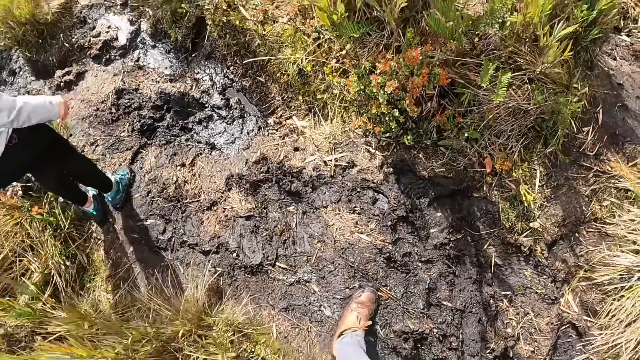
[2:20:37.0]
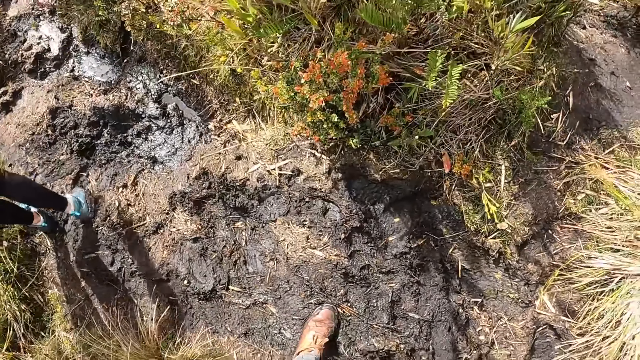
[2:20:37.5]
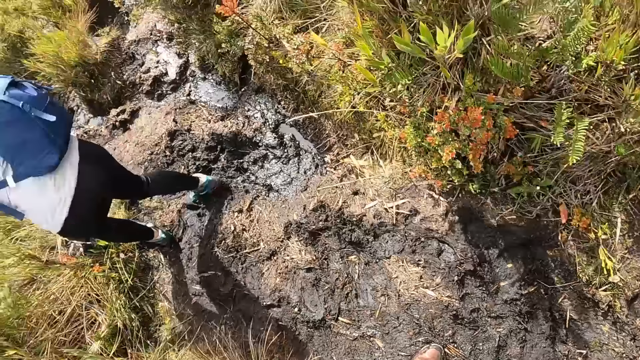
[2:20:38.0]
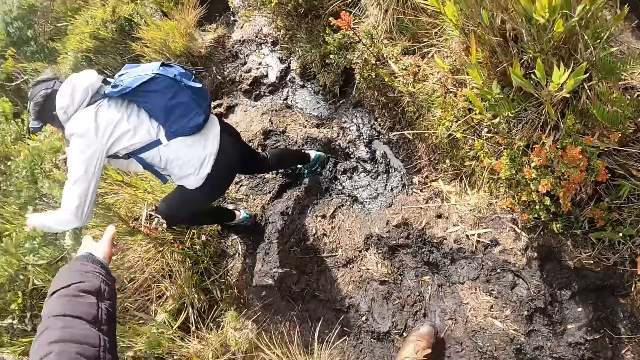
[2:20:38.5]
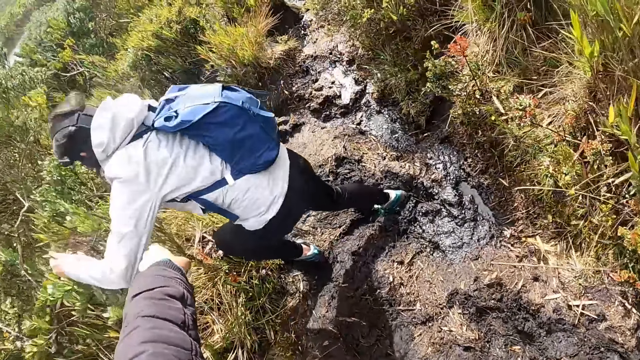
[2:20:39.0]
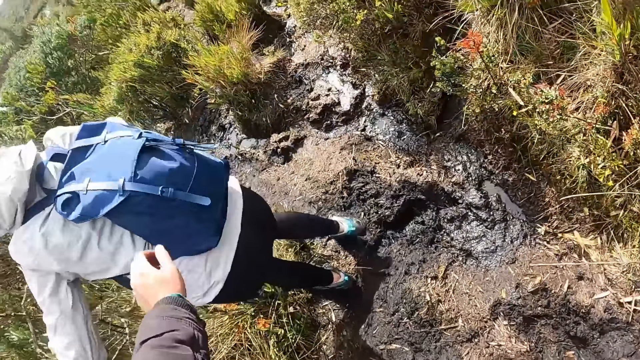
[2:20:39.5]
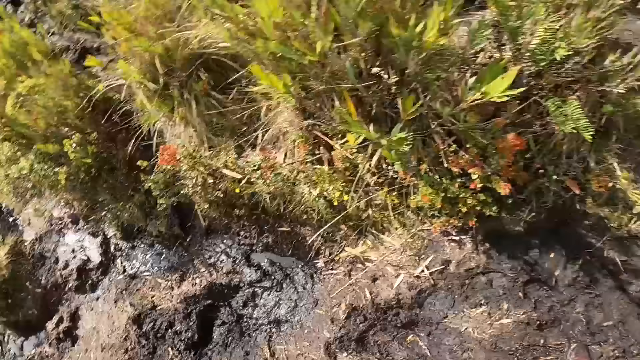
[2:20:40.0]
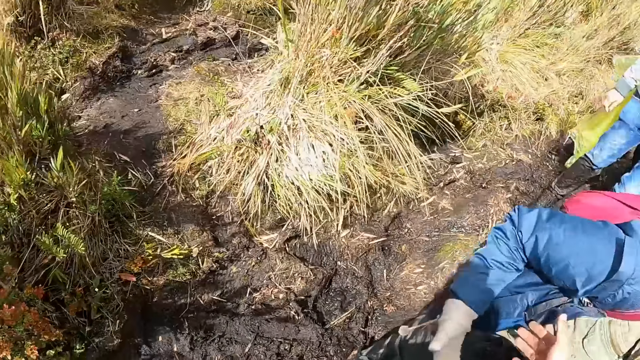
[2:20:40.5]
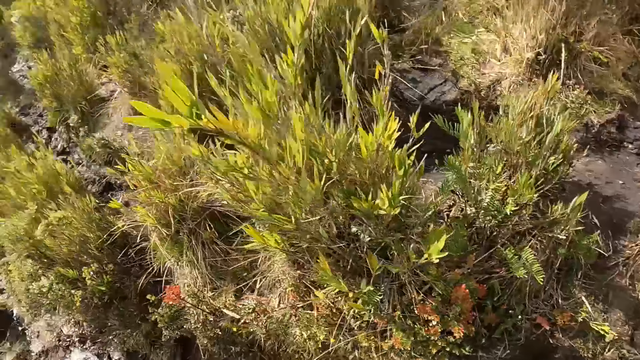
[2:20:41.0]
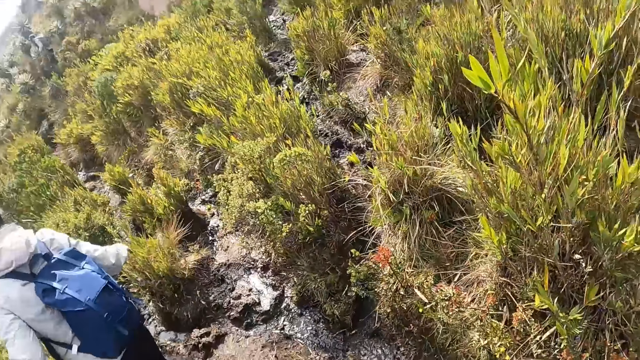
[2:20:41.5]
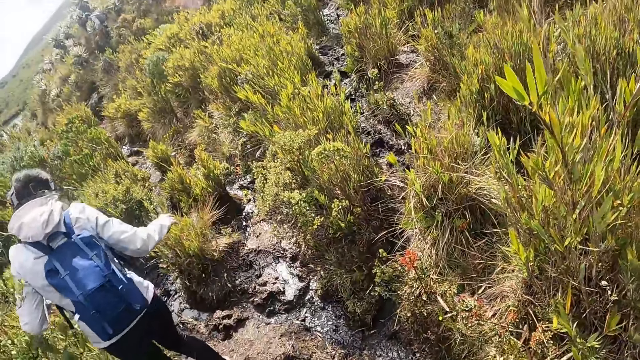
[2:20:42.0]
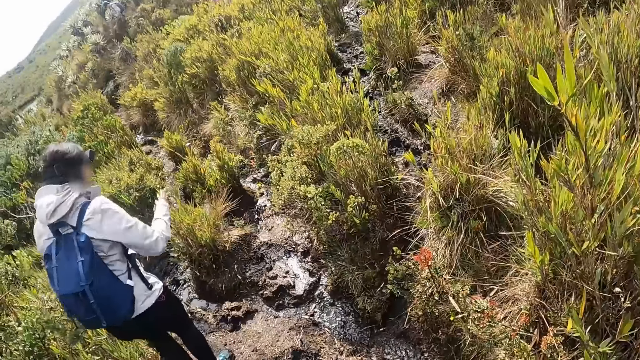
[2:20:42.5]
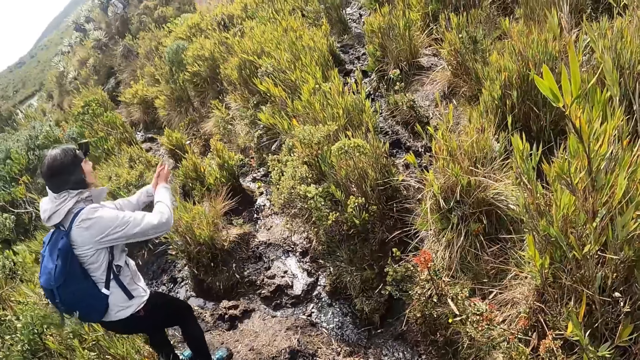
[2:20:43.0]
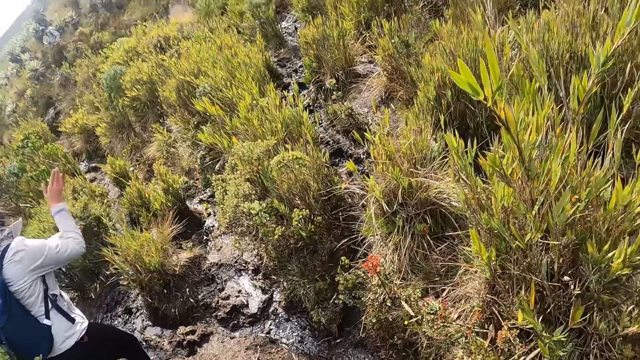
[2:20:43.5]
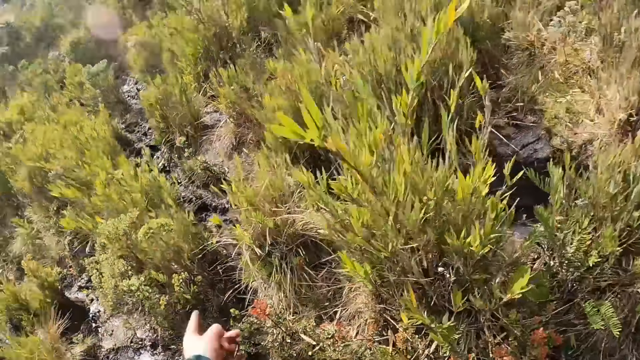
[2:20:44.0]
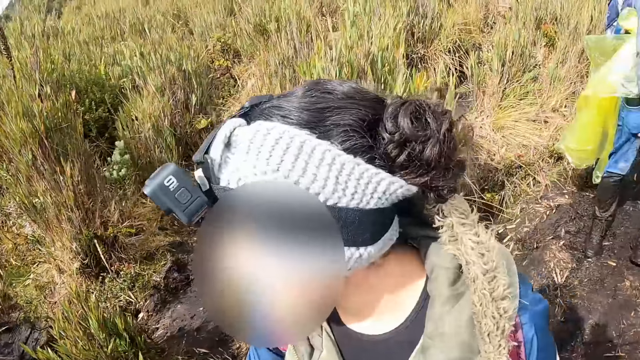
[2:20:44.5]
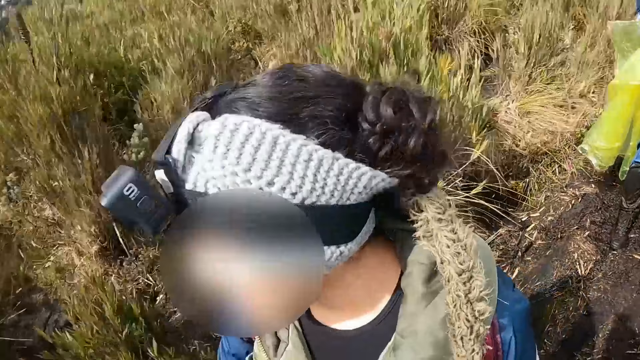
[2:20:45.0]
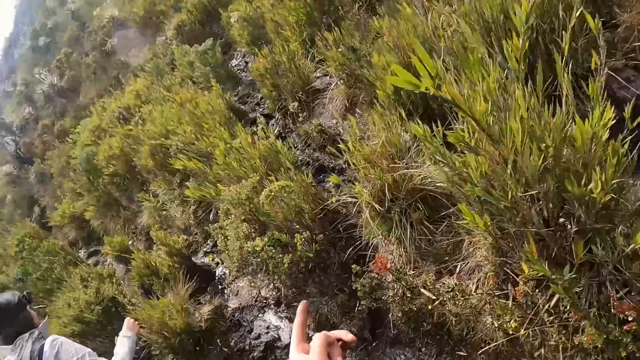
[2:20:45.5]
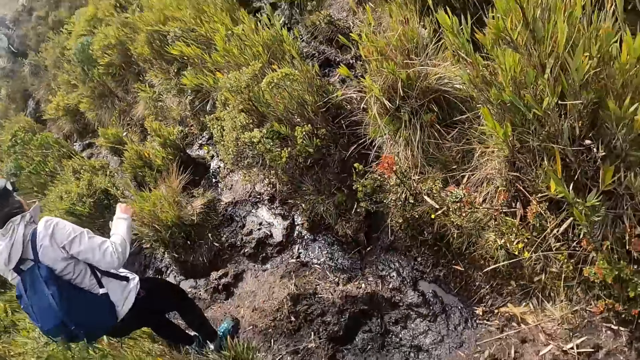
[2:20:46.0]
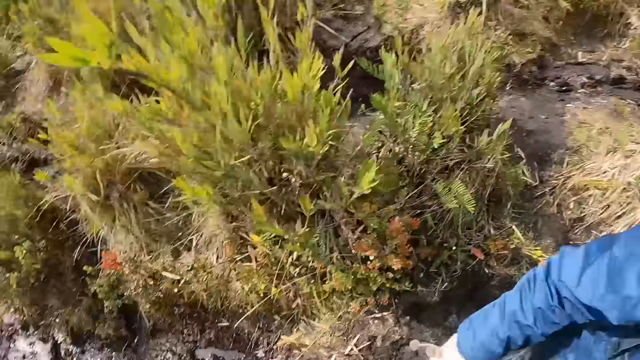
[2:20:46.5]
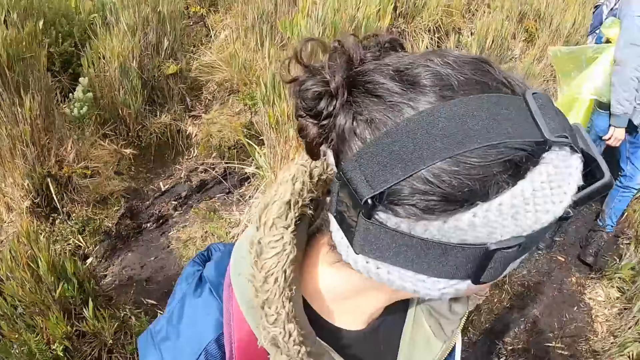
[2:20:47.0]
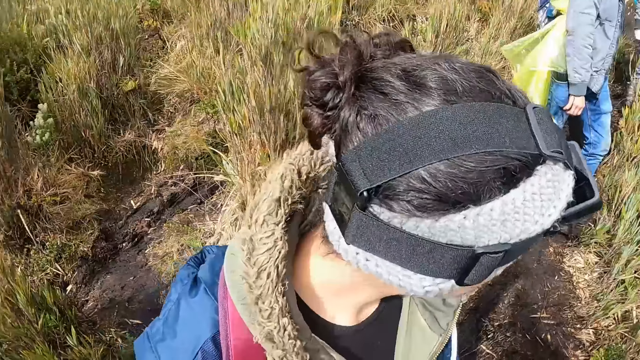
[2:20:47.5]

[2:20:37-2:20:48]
A woman slides on the muddy path. The woman dusts her hands together. The camera wearer looks back.

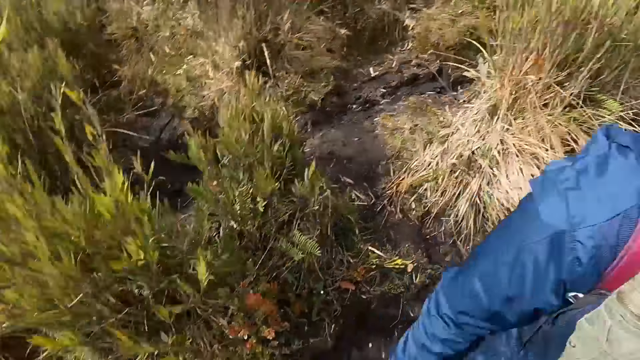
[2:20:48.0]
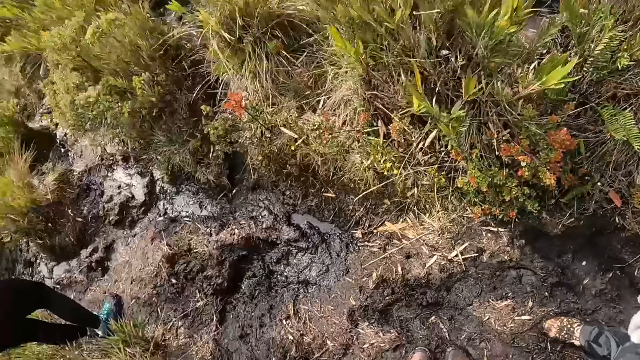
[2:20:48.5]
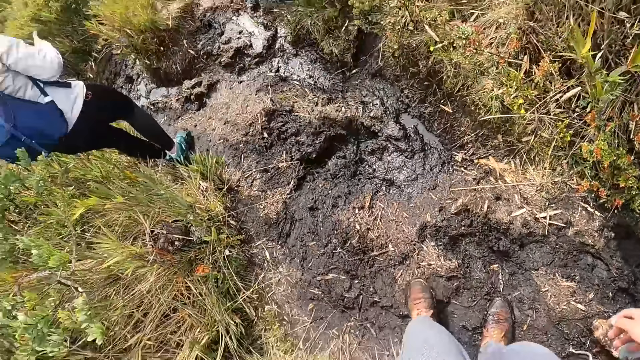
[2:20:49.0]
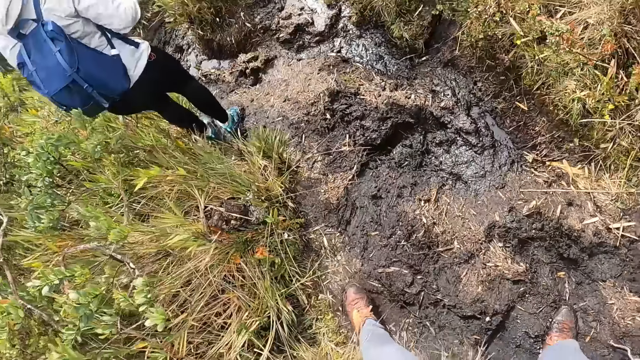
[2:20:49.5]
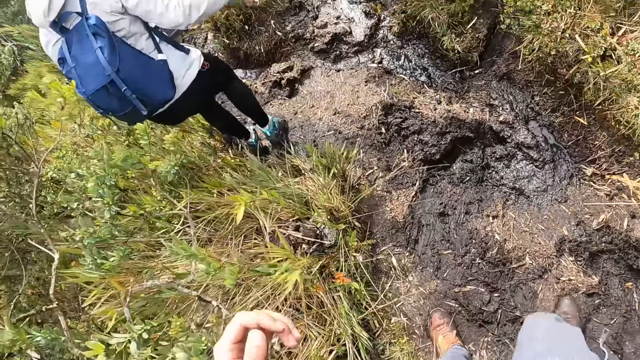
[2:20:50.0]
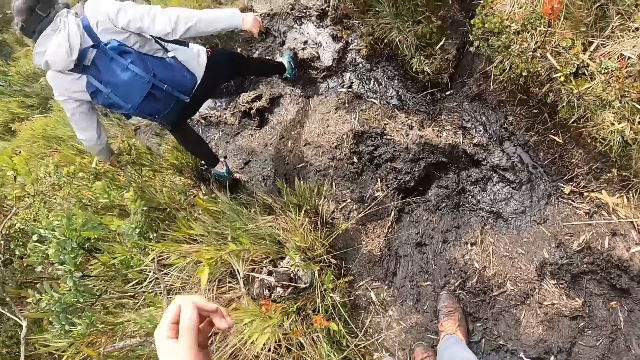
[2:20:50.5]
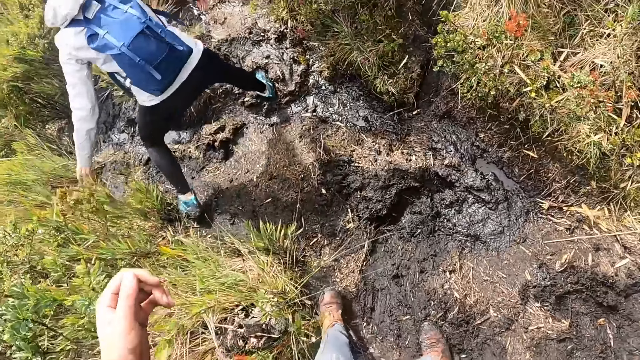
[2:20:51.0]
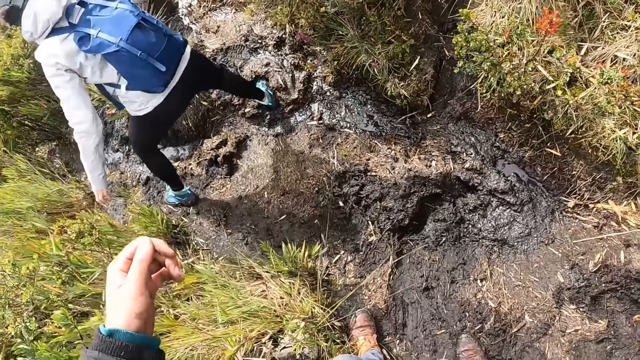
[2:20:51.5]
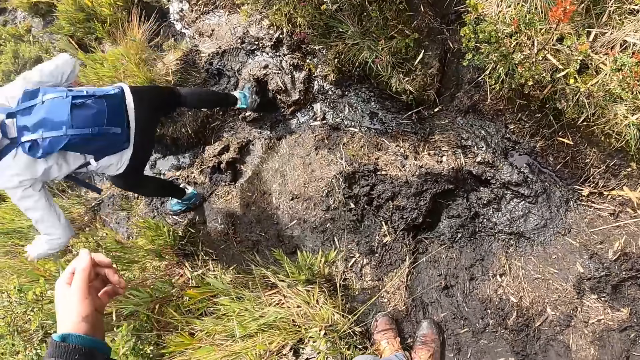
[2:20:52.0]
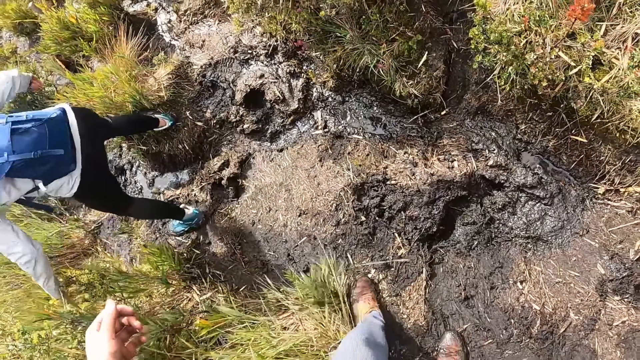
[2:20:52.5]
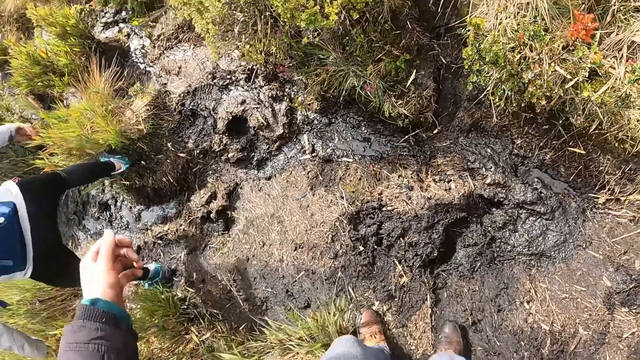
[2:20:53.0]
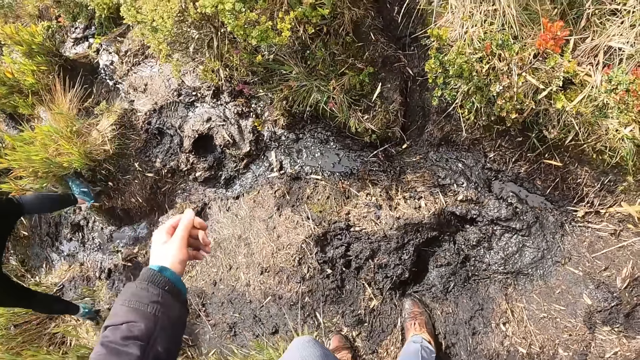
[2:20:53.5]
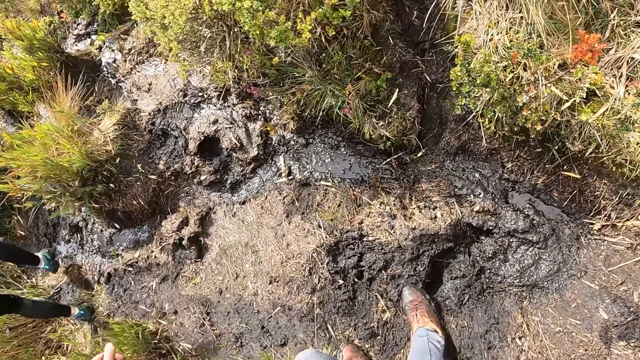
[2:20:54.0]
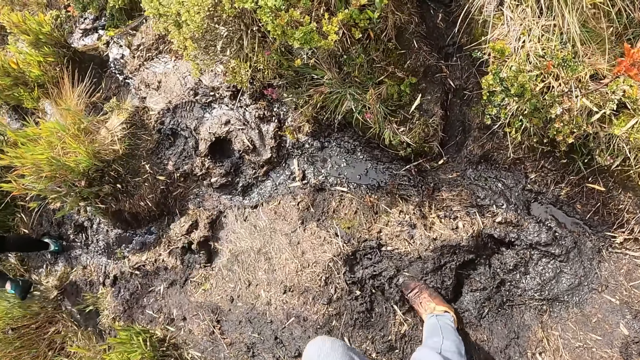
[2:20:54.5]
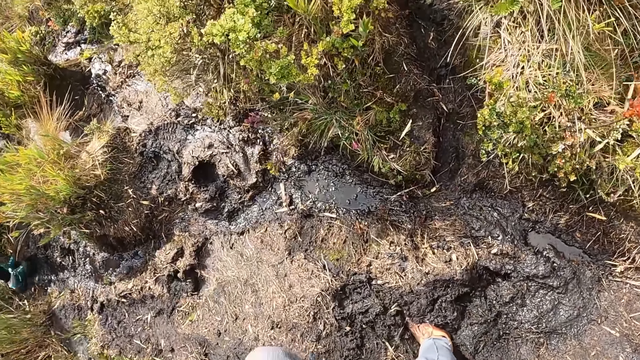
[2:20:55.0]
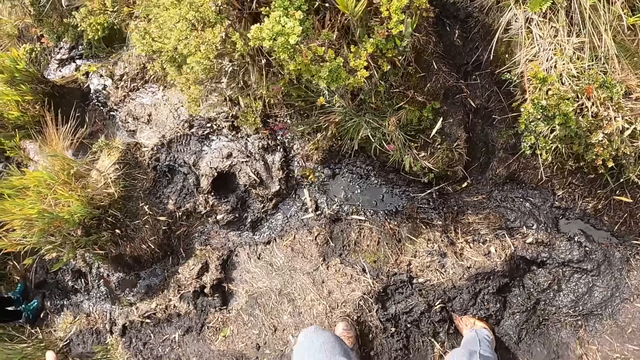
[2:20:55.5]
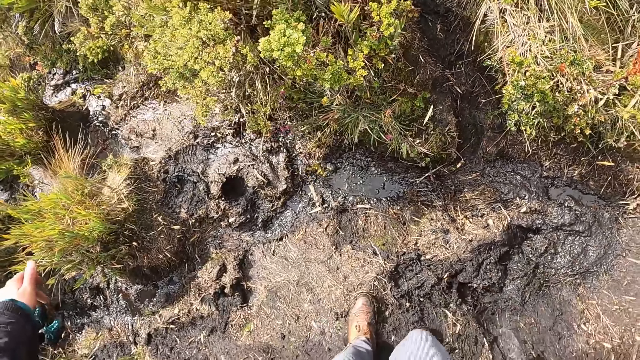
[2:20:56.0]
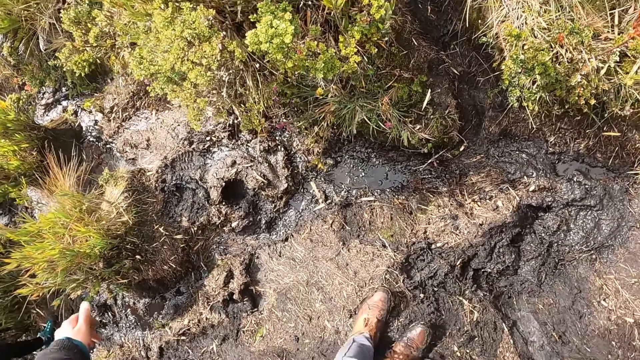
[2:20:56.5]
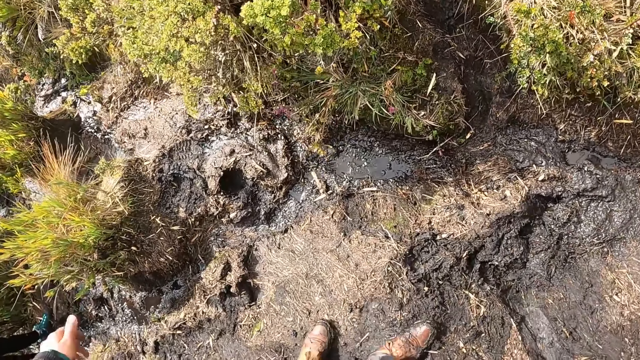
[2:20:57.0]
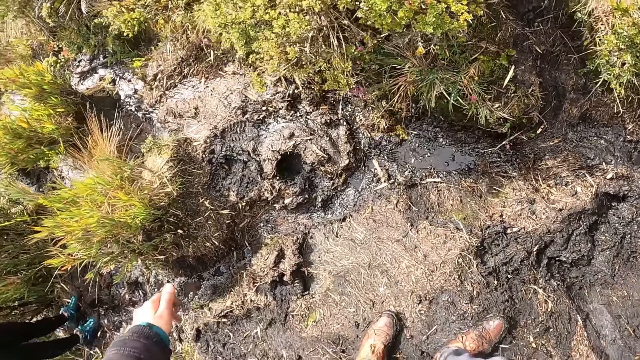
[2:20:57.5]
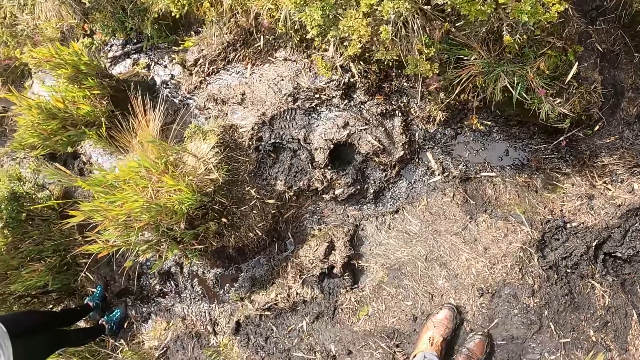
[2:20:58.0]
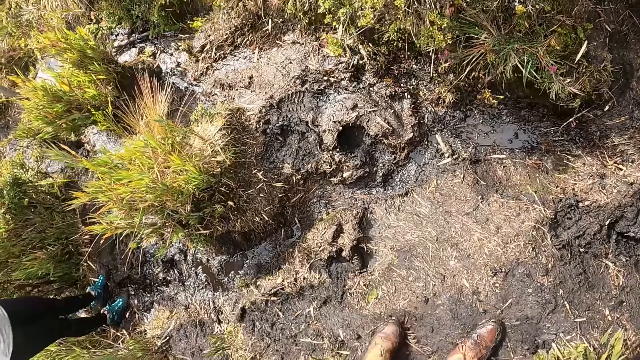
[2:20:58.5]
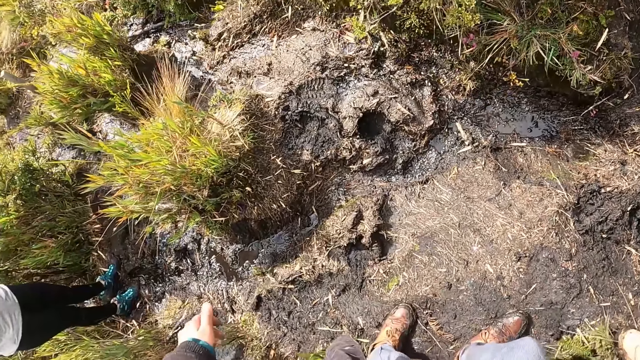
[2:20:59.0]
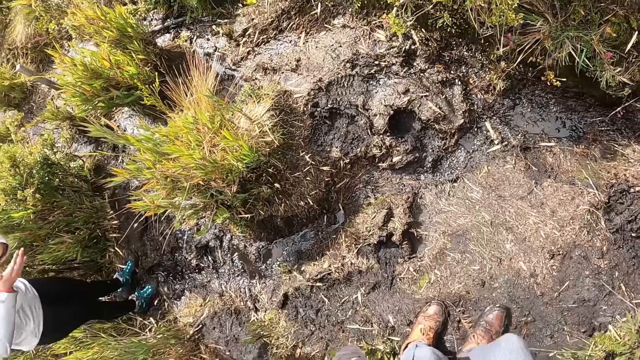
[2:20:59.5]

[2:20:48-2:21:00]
A woman hikes down the path. The camera wearer walks down the muddy path. The woman dusts her right hand with her left hand.
